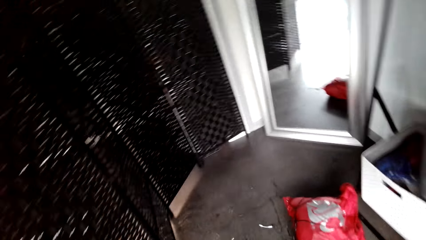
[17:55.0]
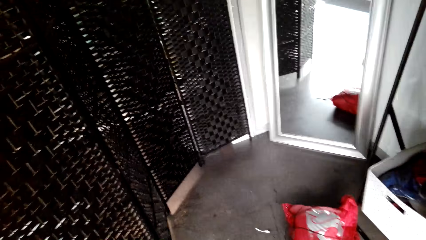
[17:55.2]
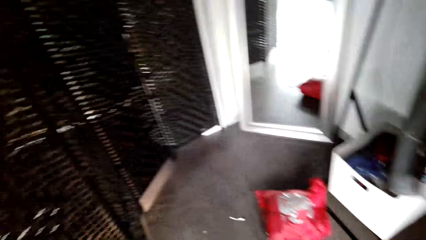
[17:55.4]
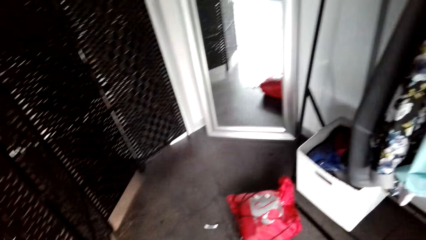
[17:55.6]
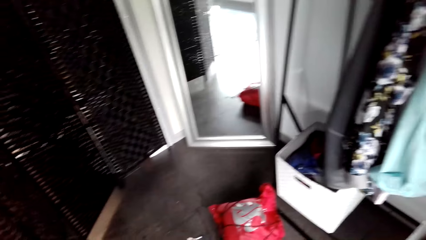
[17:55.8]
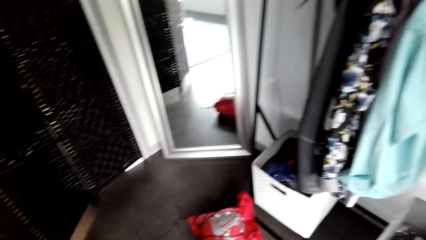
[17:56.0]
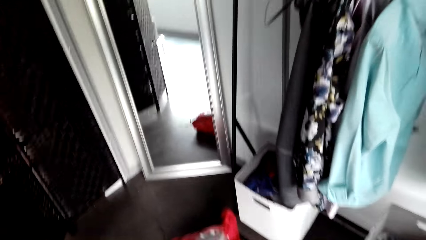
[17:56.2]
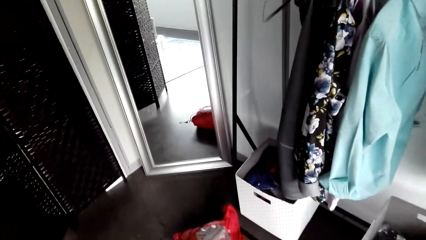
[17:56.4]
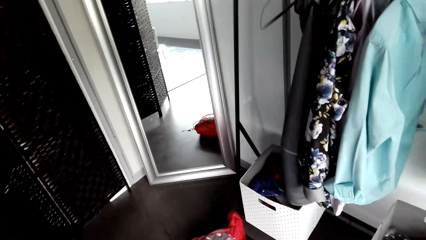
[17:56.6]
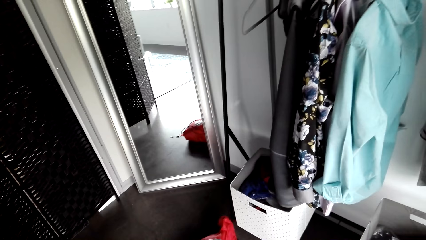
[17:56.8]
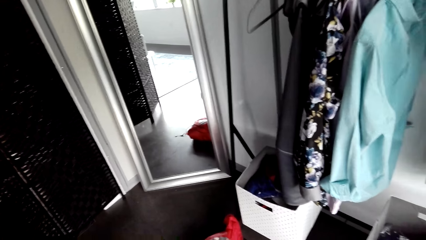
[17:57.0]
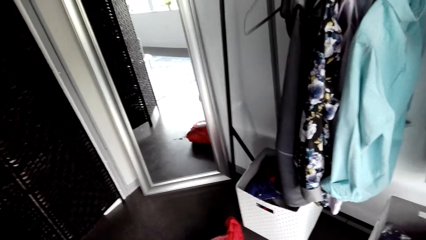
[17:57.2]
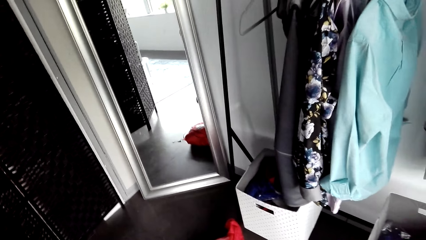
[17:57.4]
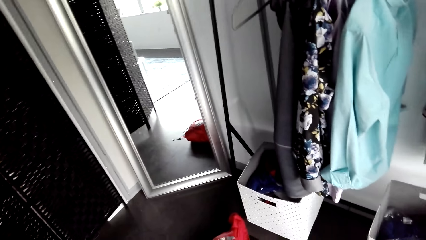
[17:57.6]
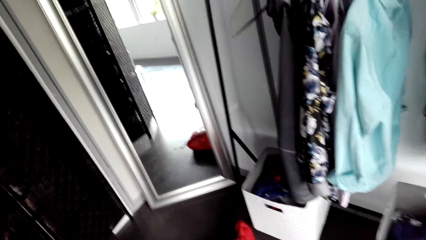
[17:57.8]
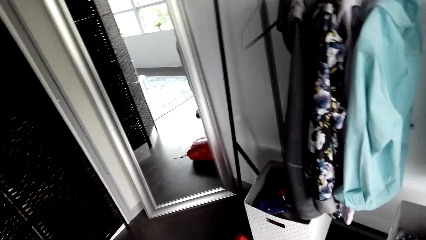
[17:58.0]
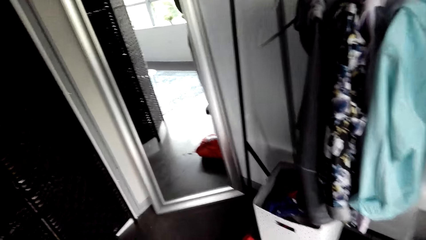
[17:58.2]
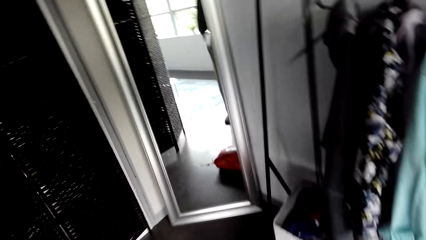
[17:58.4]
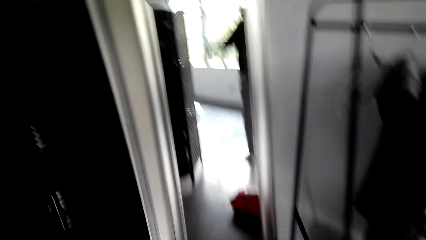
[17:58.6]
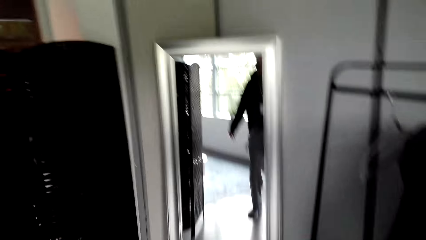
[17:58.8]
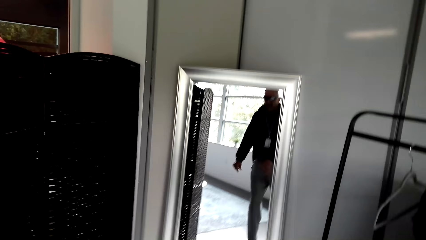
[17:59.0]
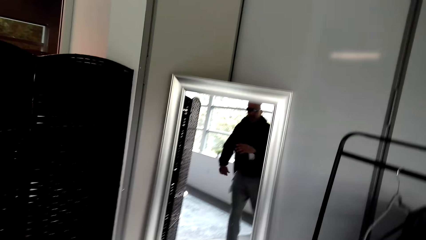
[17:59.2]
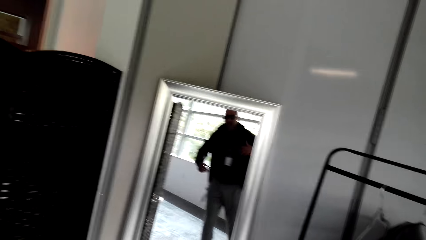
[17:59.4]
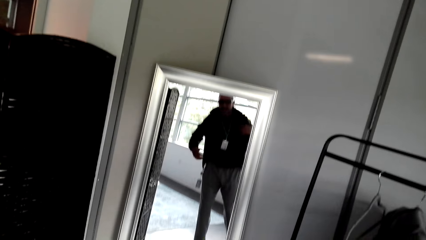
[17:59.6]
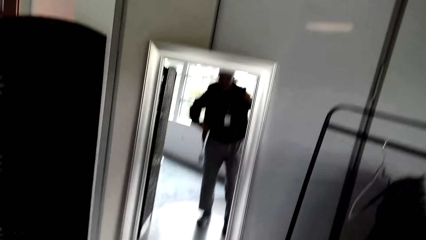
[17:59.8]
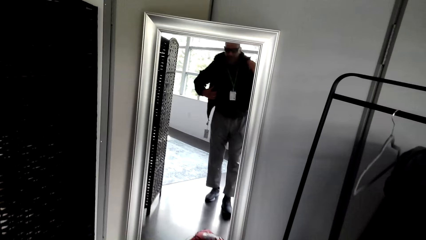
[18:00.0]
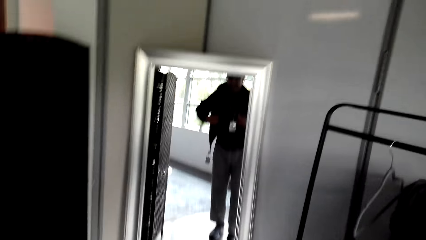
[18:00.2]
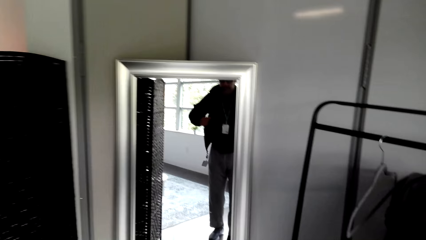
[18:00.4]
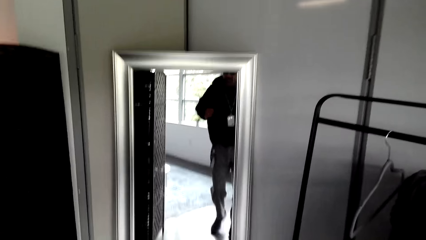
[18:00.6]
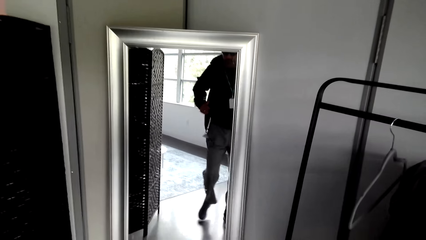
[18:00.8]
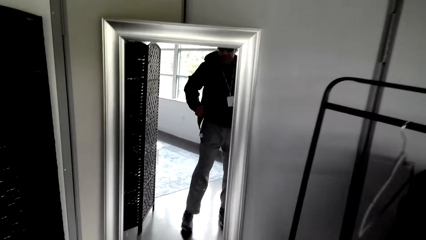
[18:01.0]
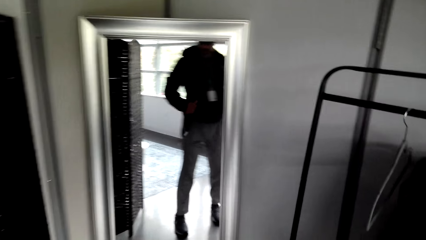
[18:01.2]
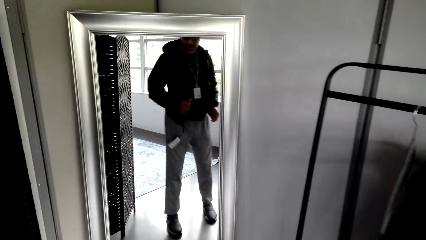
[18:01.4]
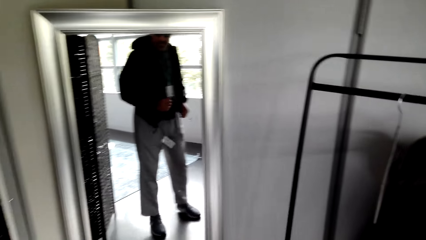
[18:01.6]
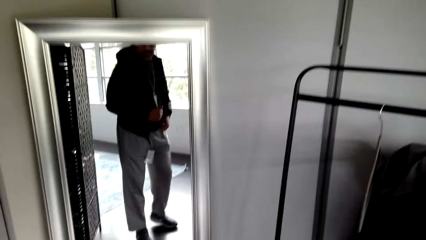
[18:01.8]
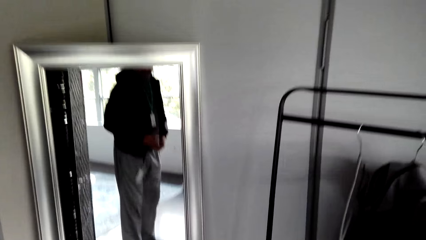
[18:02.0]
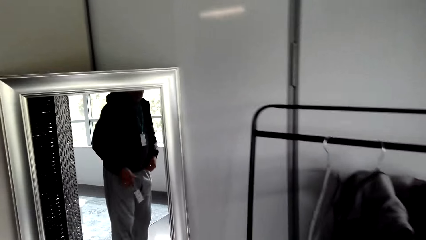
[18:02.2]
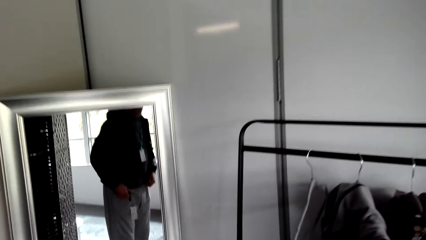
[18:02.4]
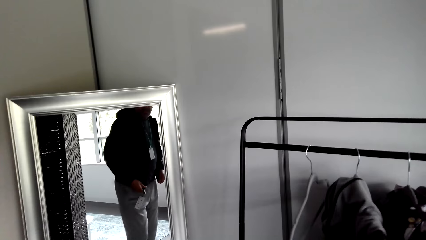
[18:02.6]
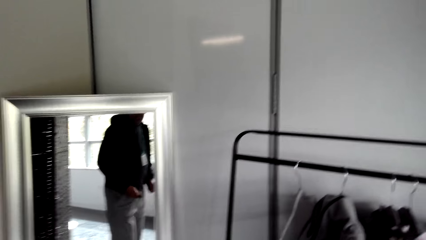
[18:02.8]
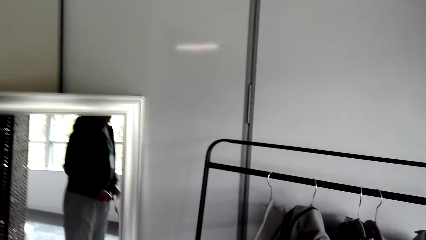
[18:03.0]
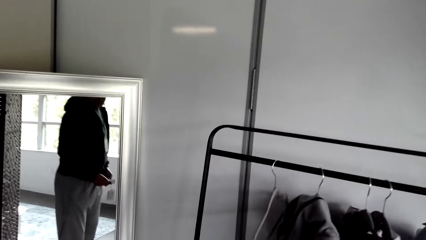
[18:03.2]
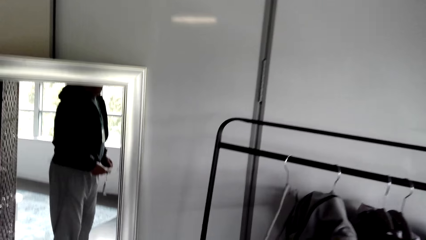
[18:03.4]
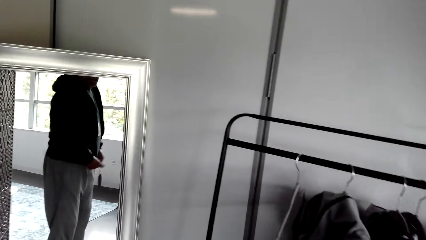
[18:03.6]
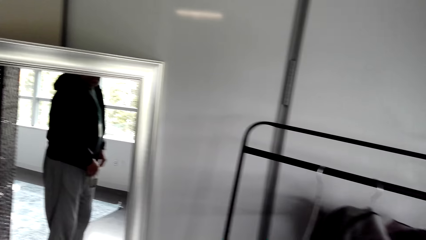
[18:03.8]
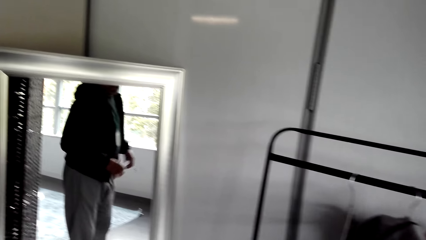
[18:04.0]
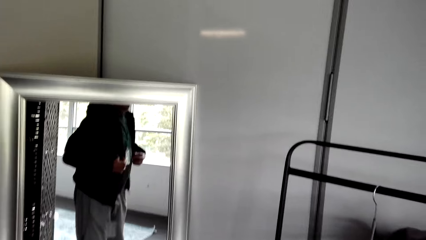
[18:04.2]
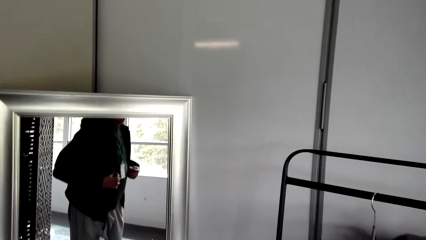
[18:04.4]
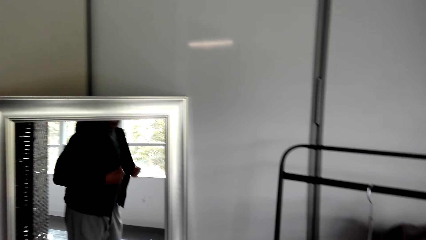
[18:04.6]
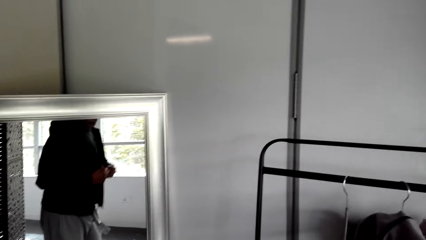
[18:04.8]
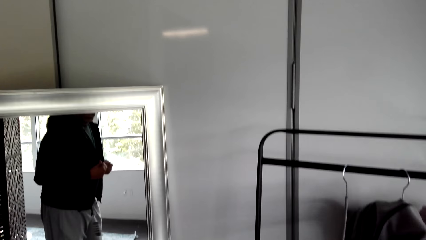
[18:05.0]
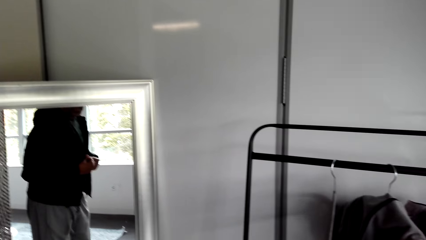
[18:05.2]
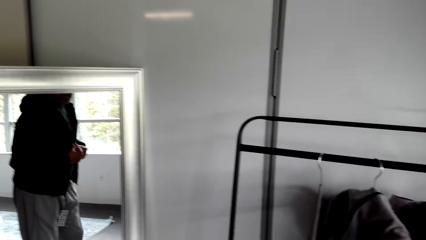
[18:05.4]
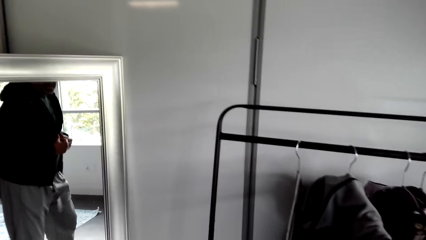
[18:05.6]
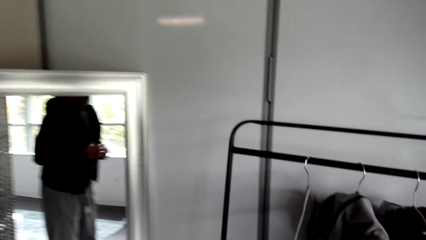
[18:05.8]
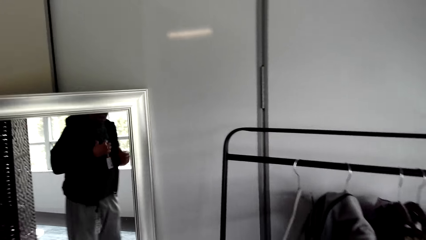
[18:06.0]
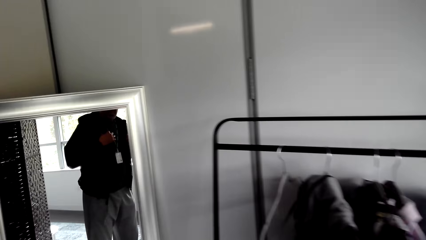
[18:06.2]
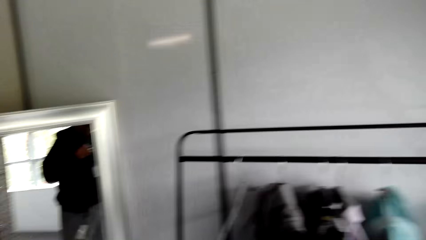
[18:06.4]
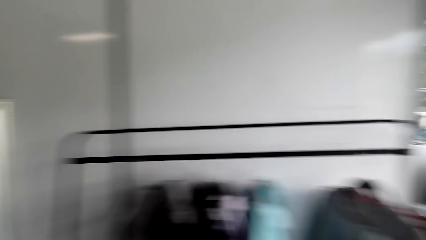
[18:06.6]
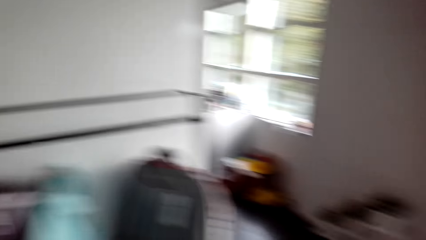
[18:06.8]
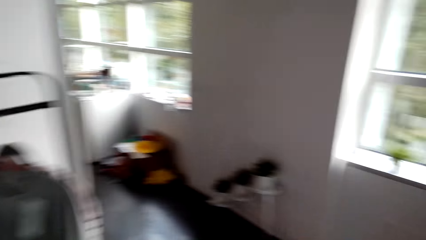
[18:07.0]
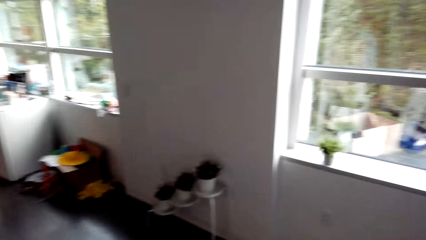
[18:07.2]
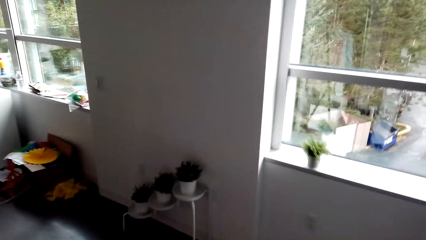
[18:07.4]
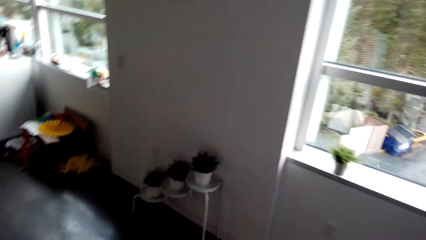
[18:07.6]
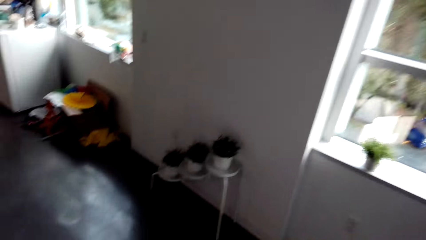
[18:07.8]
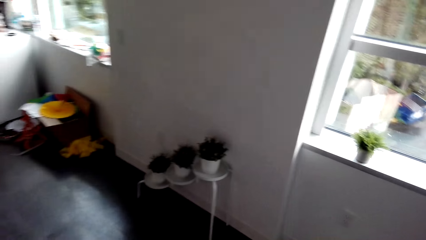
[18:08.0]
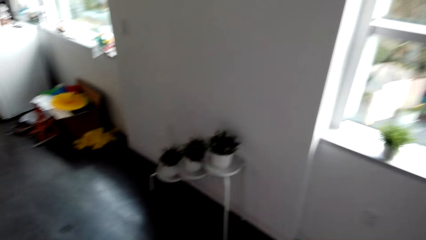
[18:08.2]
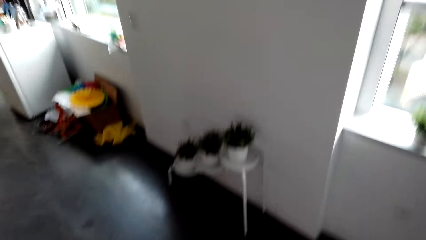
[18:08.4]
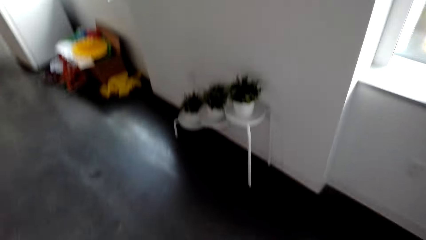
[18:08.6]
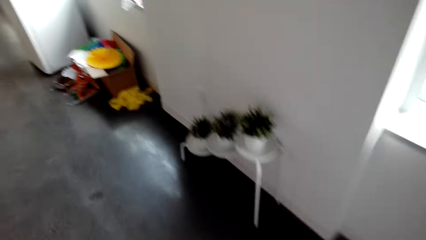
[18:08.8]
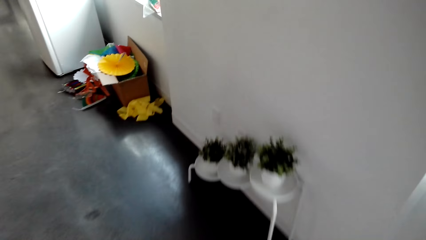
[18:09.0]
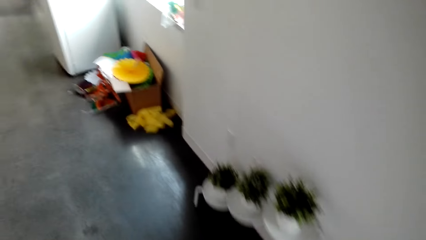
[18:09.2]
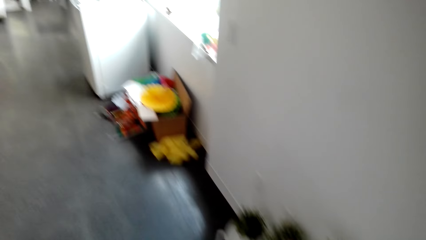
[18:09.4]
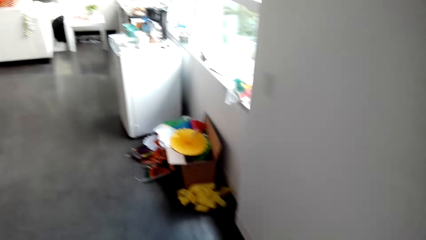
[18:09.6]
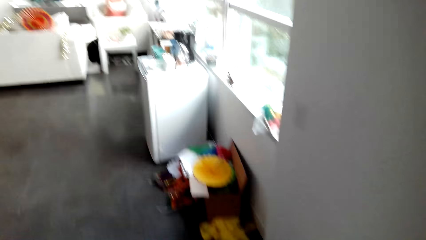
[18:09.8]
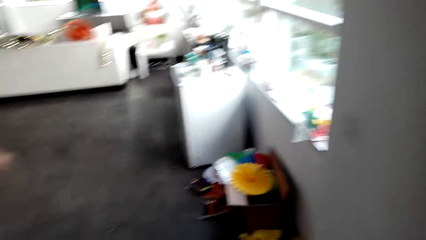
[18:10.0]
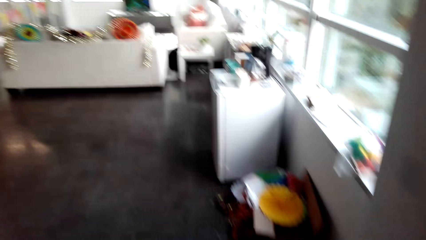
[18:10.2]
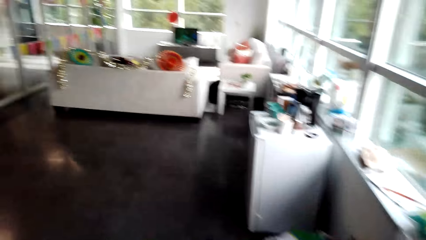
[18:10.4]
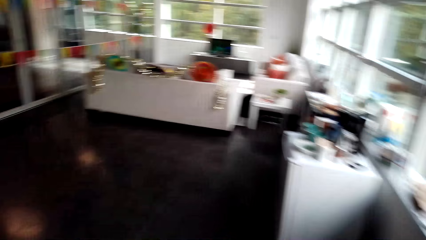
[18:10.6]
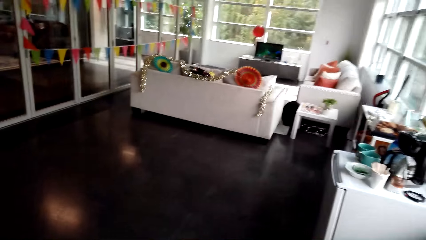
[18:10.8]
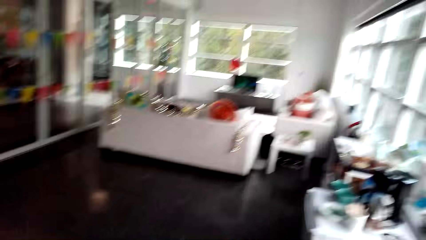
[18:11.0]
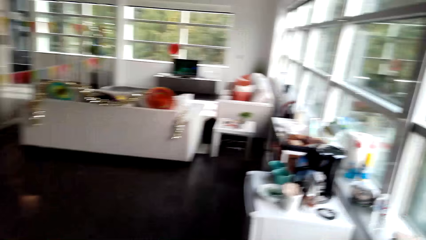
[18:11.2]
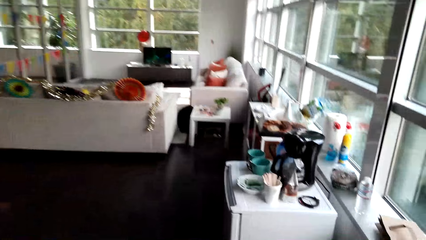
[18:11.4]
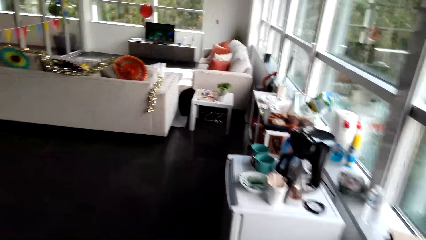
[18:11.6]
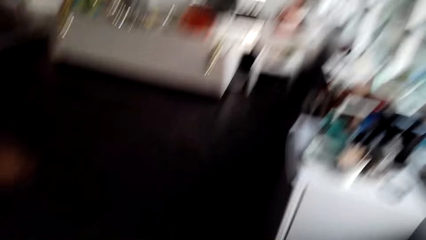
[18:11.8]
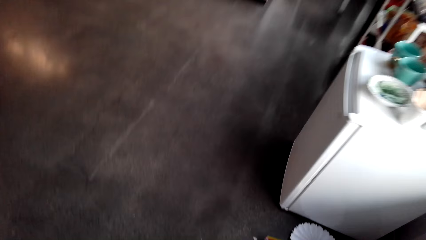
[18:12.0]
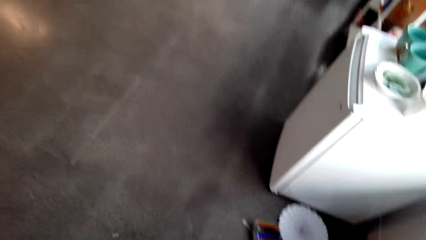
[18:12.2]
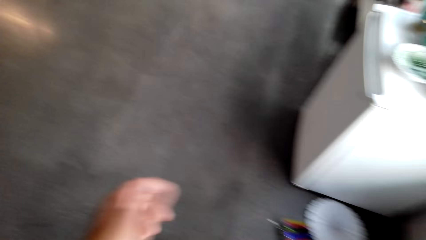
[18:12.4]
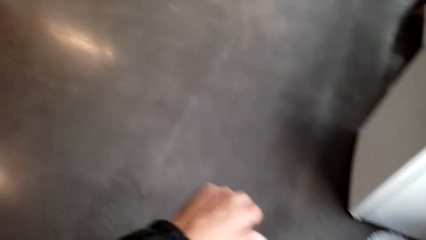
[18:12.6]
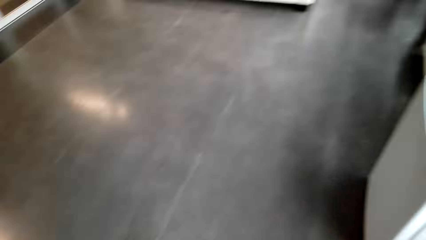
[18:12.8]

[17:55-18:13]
The camera wearer looks in the mirror. They wear the jacket. They walk around the room. They talk.
